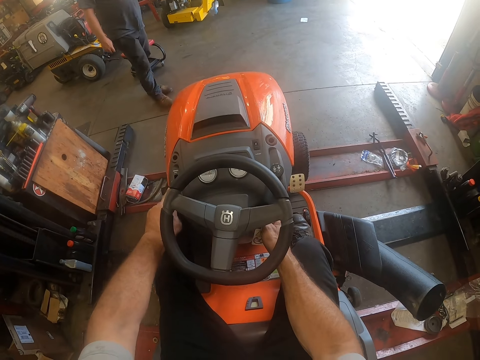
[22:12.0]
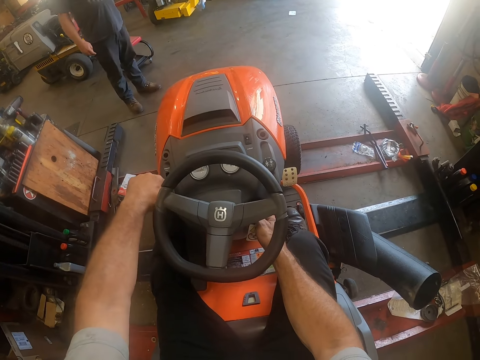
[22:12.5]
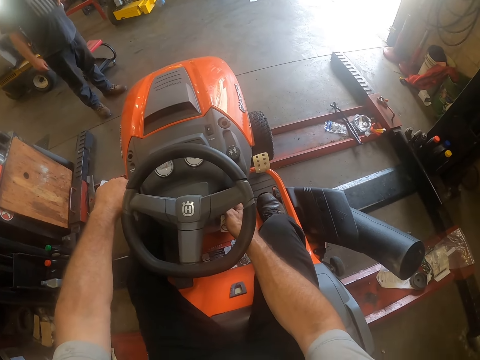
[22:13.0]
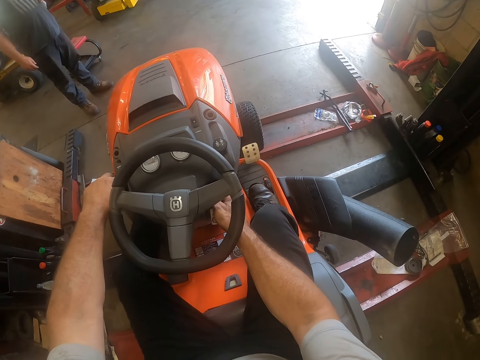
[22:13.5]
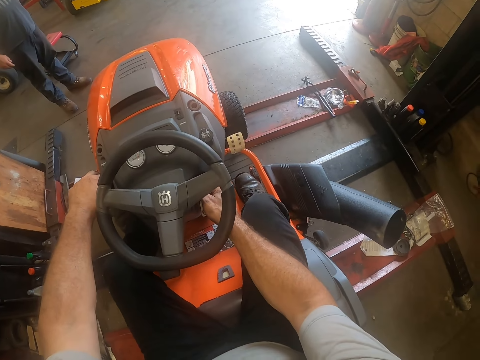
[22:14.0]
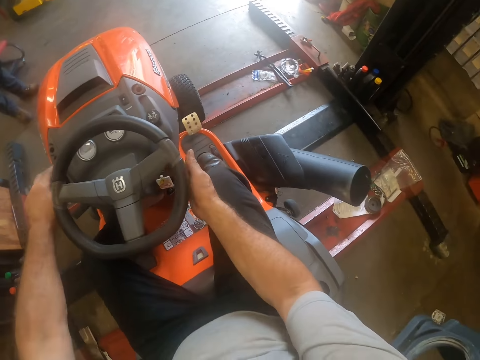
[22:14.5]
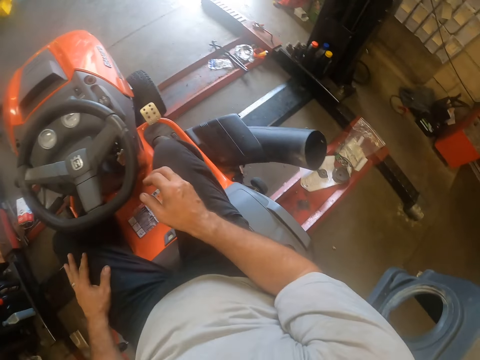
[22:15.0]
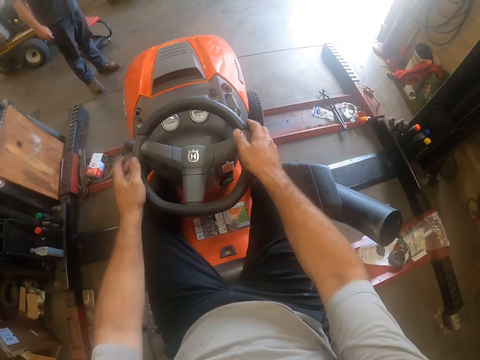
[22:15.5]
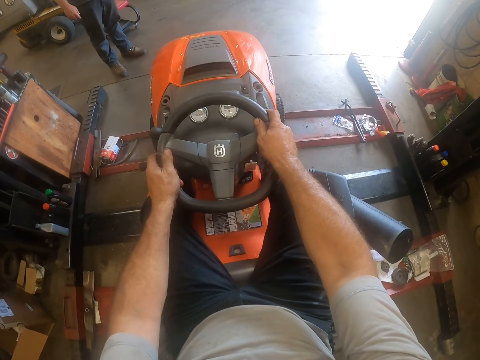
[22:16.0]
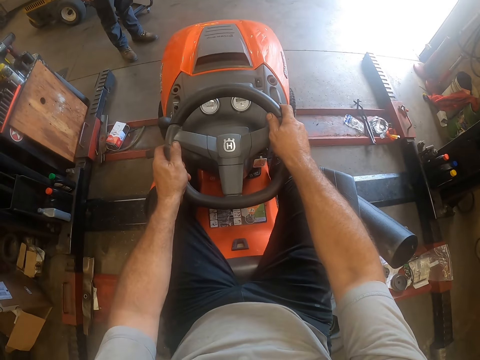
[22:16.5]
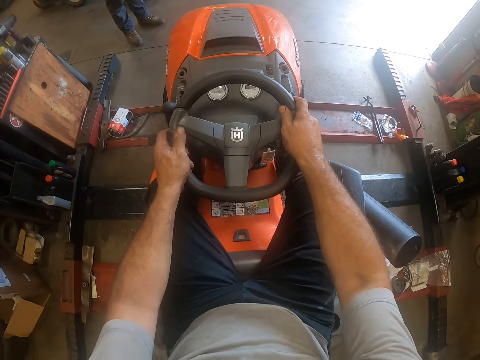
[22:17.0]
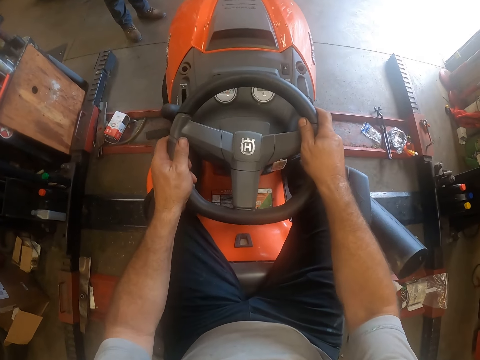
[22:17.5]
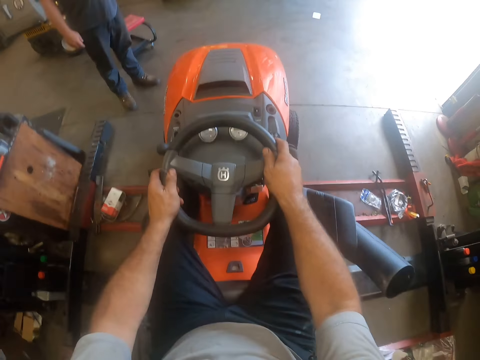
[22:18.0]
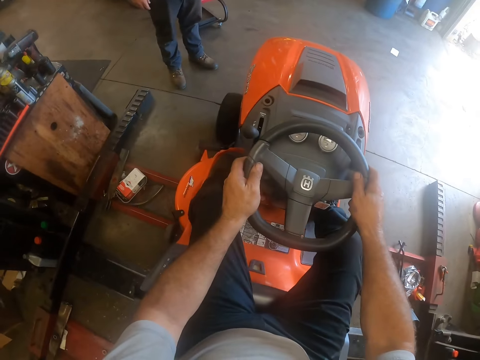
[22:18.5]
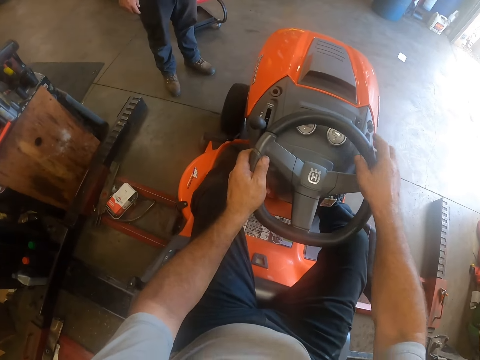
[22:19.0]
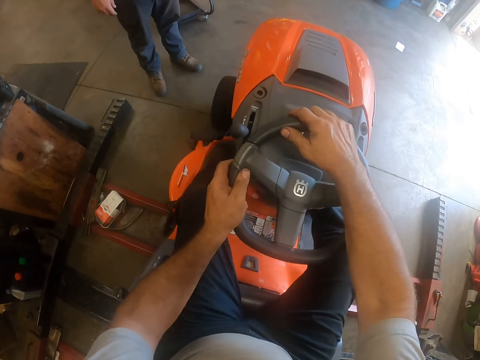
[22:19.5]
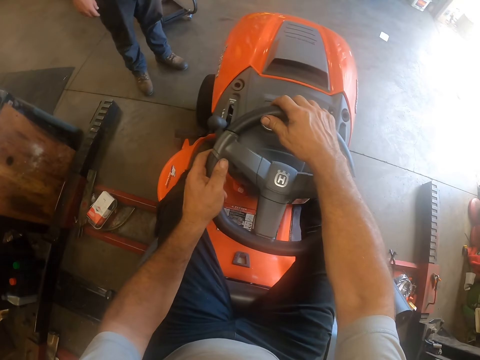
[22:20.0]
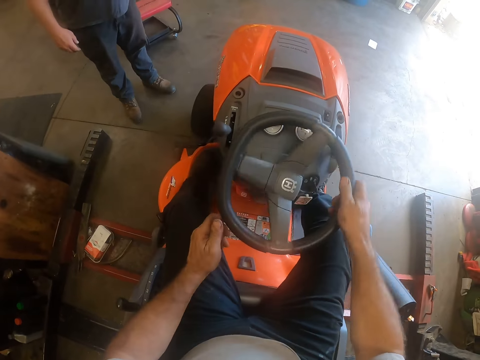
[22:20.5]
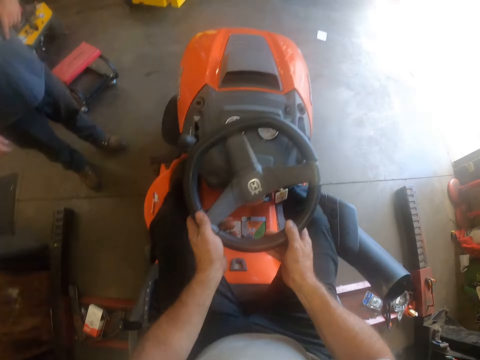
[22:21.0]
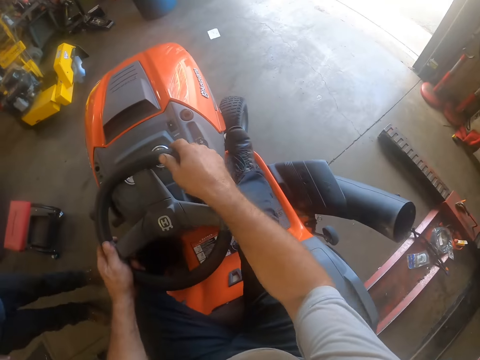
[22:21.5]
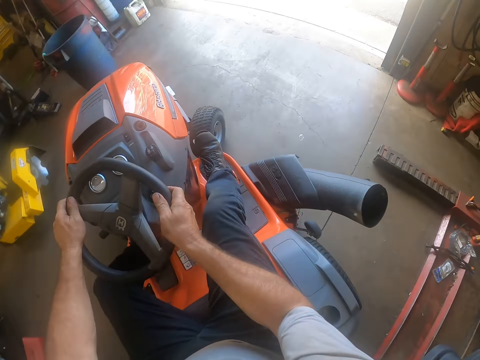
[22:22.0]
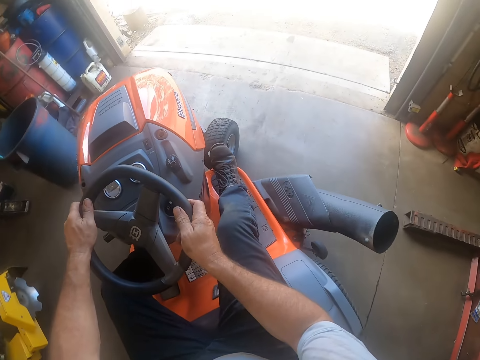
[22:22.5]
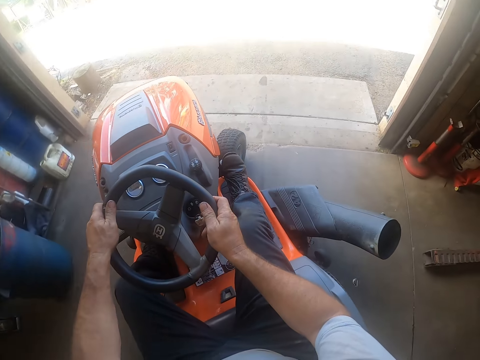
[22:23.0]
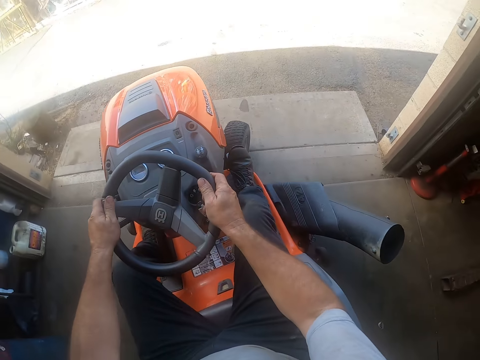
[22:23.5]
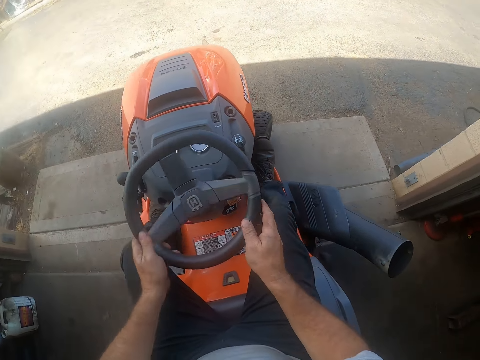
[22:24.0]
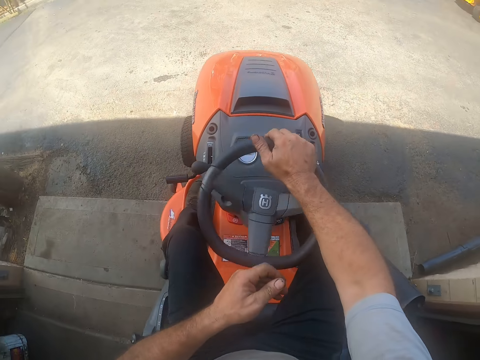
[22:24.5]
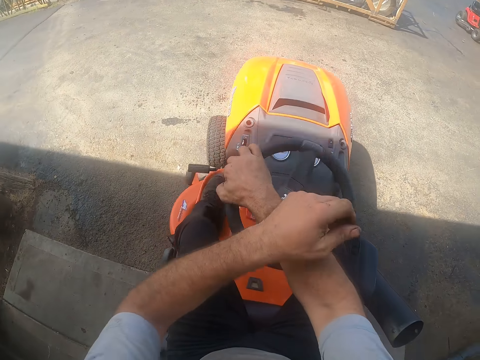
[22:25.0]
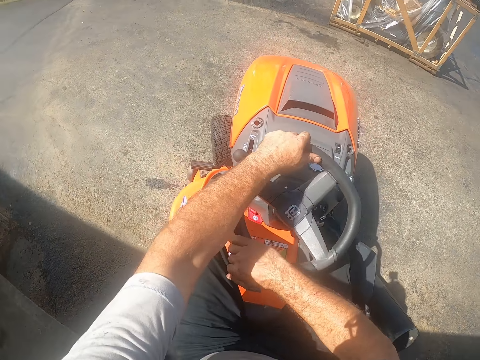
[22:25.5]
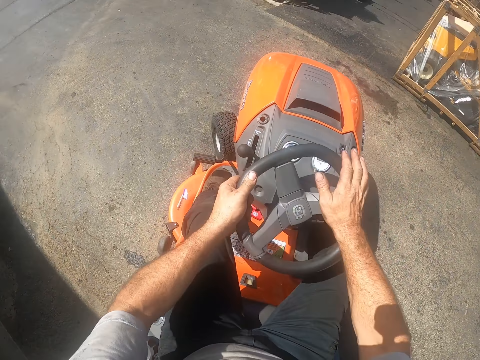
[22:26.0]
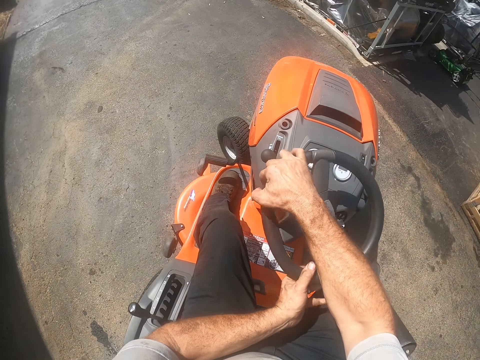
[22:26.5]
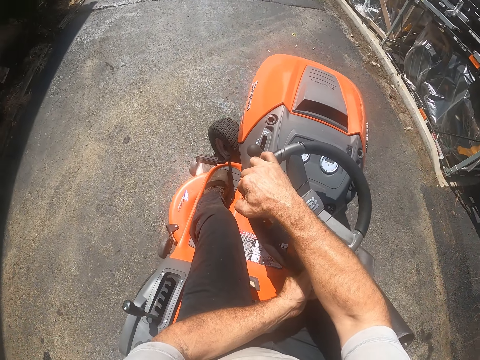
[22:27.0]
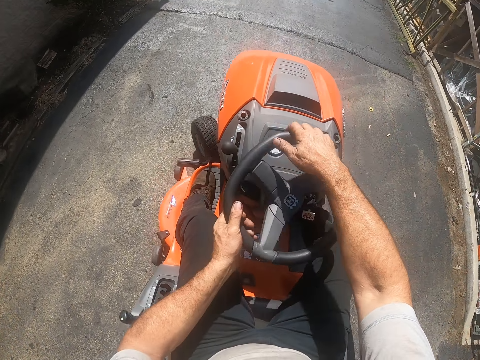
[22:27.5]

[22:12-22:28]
The camera wearer pushes the brake lever with his left hand. He places his left hand on the lap. He holds the steering wheel. He drives the lawn mower outside the workshop. He rotates the steering wheel to the right. He rotates the steering wheel to the left.

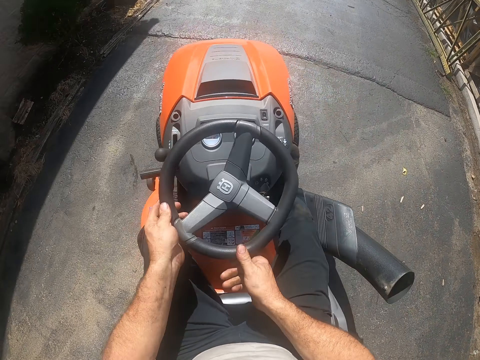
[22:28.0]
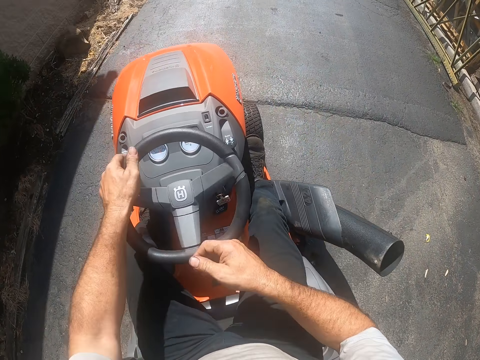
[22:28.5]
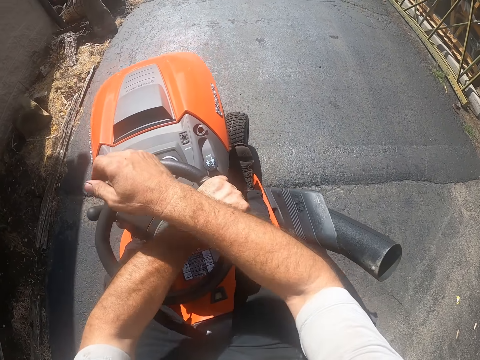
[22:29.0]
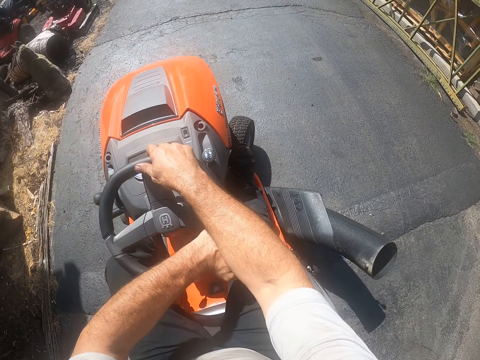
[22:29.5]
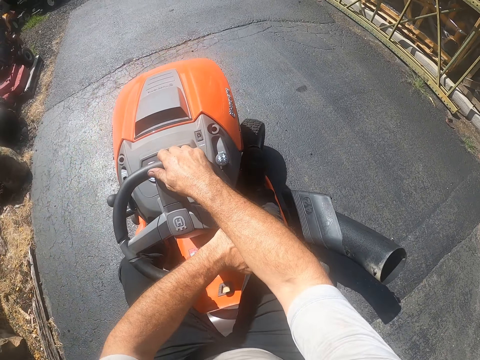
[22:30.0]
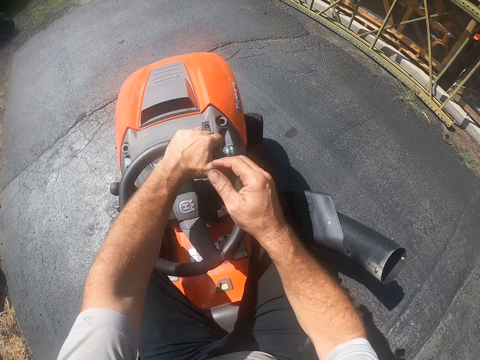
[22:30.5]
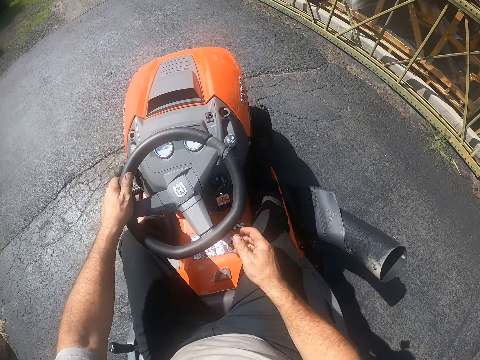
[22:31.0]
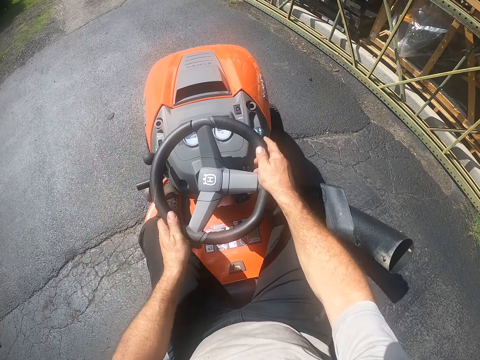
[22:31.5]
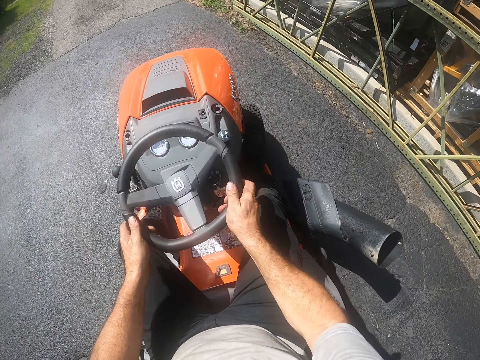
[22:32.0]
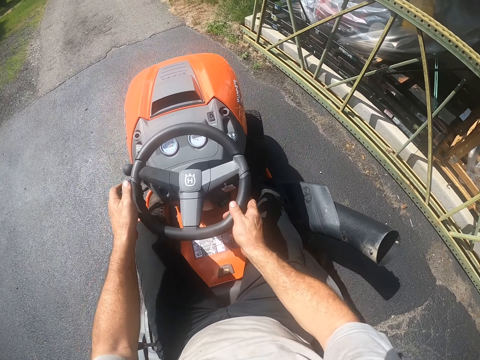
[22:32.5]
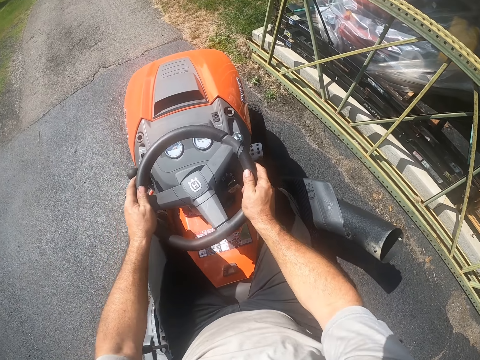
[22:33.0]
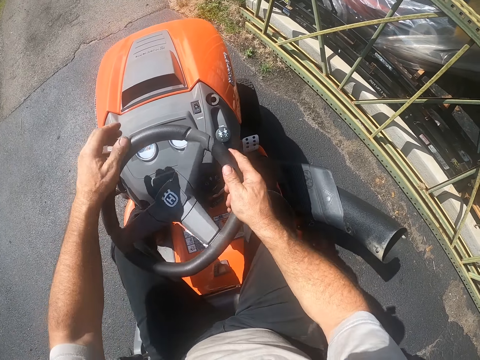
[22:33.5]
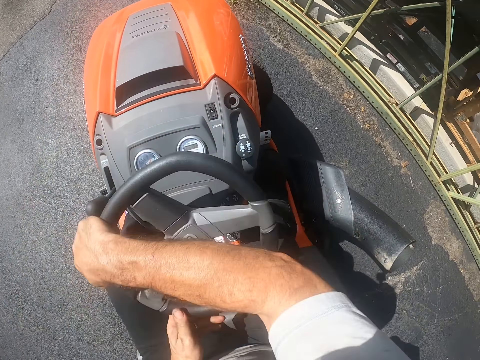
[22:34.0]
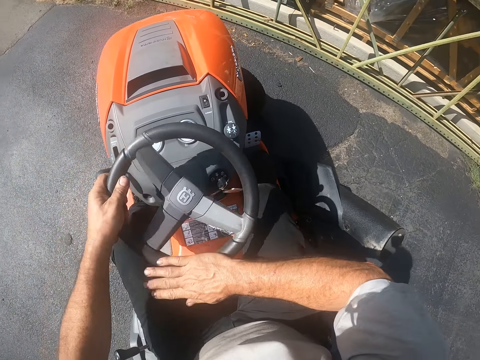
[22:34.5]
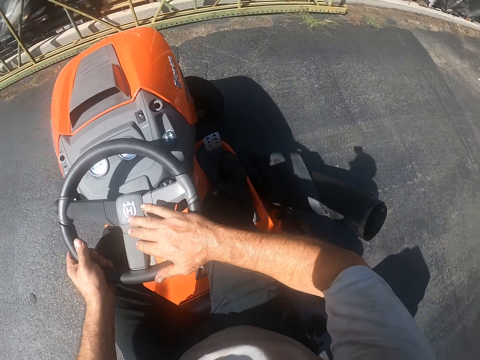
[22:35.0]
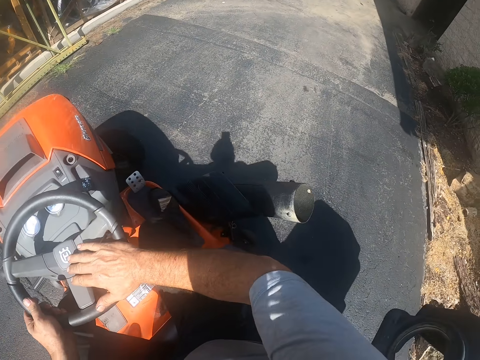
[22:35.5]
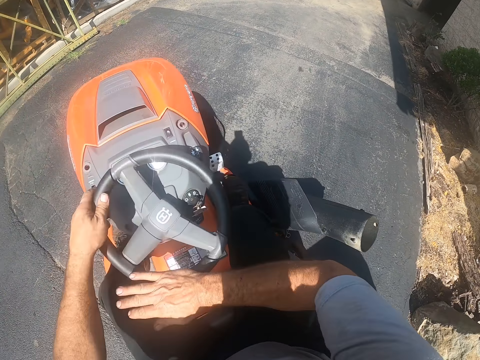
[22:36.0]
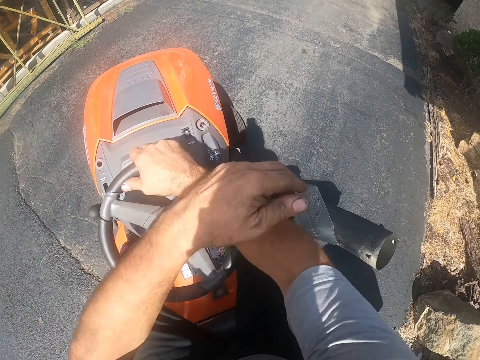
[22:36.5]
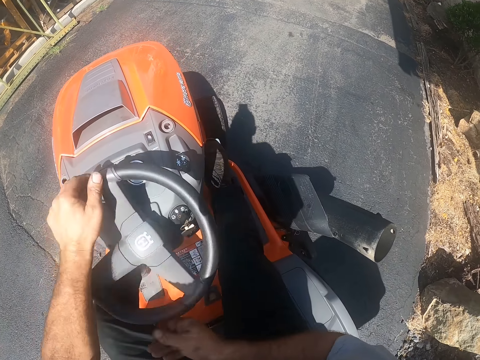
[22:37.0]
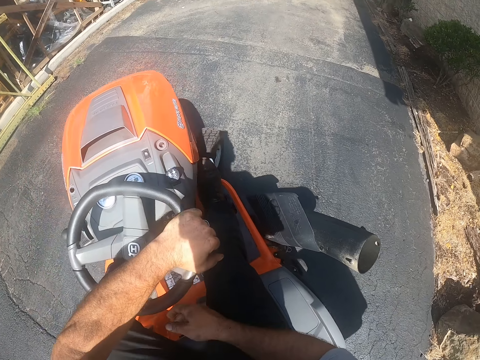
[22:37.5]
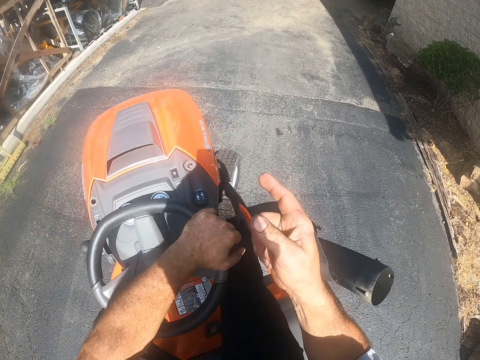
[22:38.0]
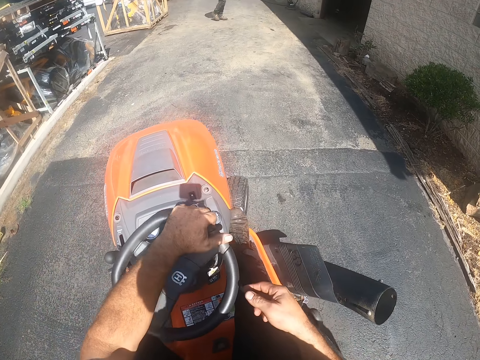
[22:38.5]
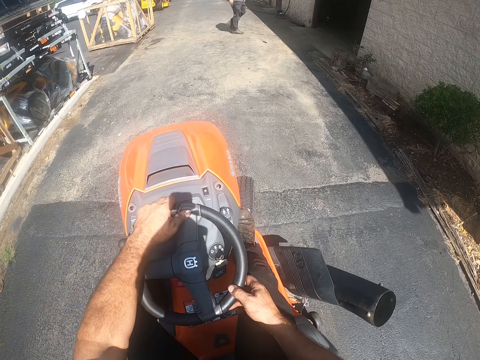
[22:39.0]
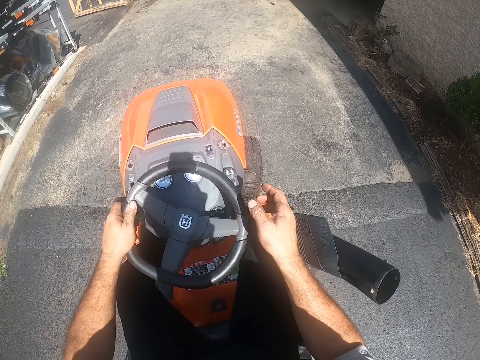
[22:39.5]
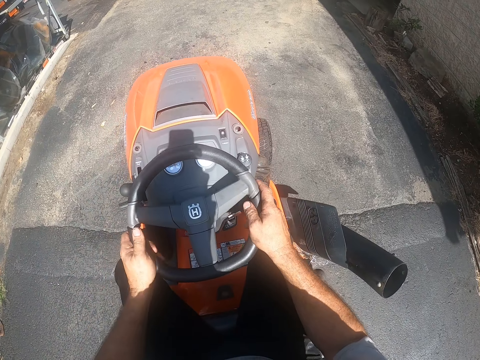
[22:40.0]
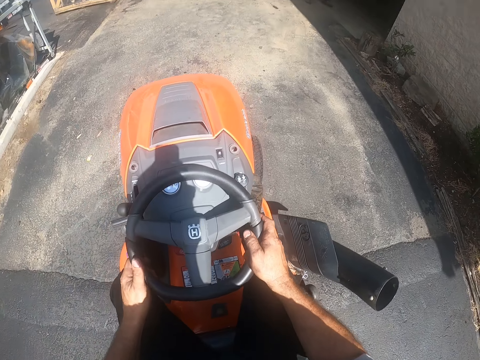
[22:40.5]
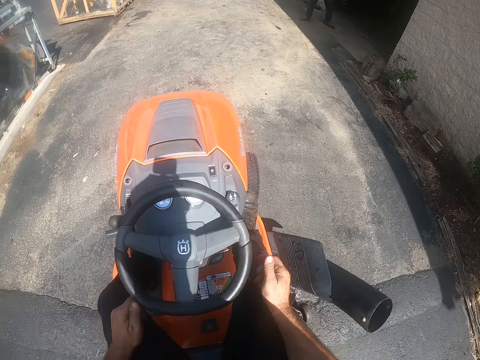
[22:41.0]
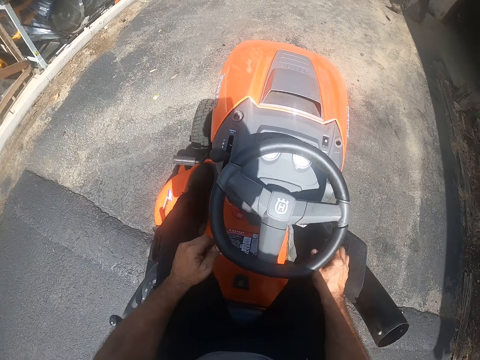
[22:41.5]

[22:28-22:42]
The camera wearer rotates the steering wheel to the right. They rotate the steering wheel to the left. They turn the lawn mower around. They move the lawn mower forward. They rotate the steering wheel to the right. They gesture at a man. They drive the lawn mower car. The man walks to the right. The camera wearer drives the lawn mower car.
